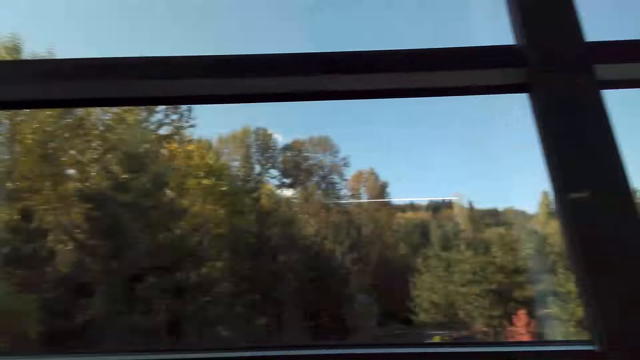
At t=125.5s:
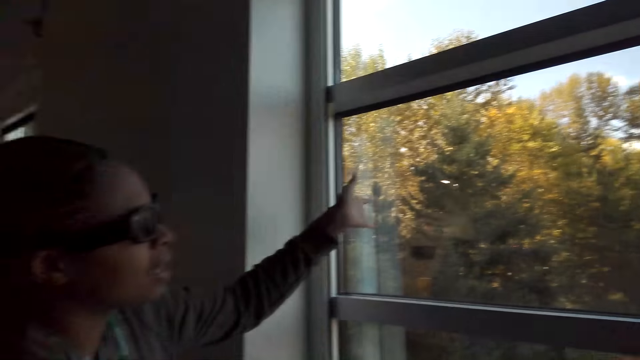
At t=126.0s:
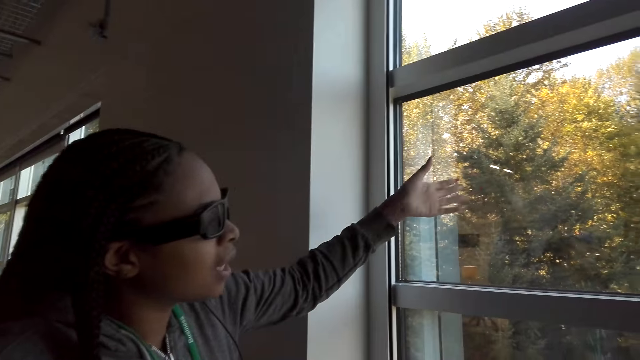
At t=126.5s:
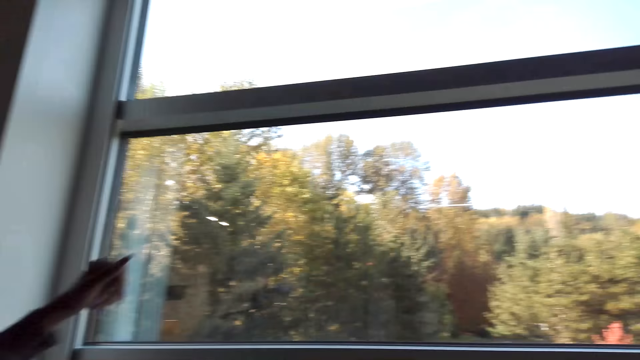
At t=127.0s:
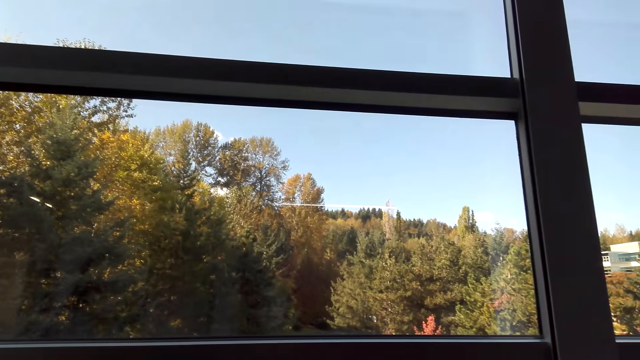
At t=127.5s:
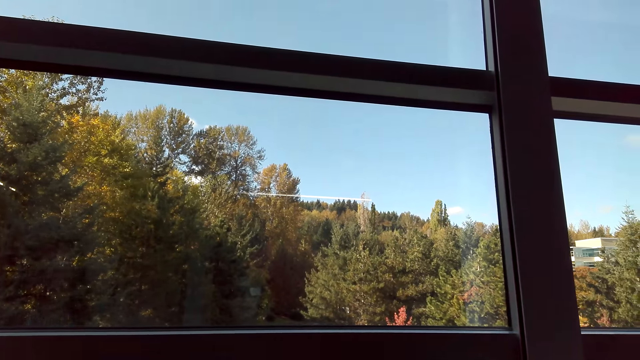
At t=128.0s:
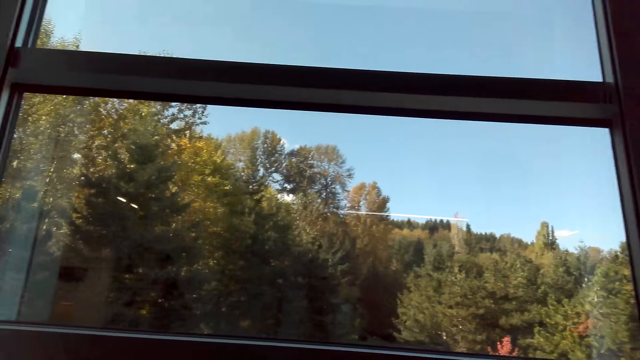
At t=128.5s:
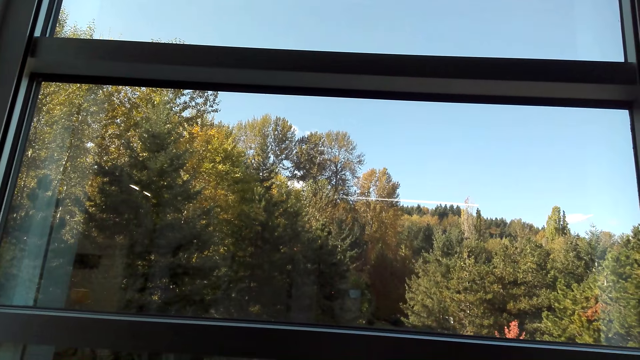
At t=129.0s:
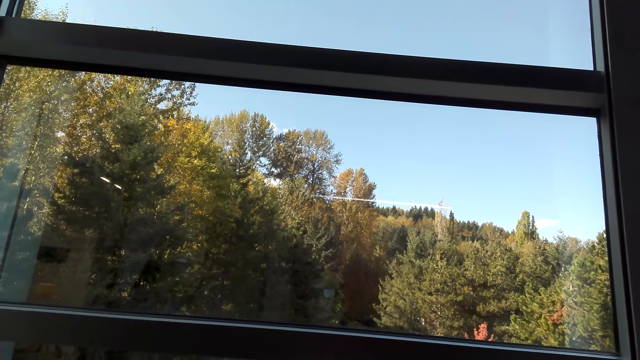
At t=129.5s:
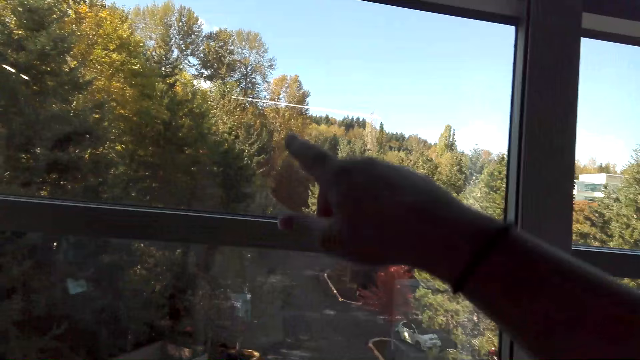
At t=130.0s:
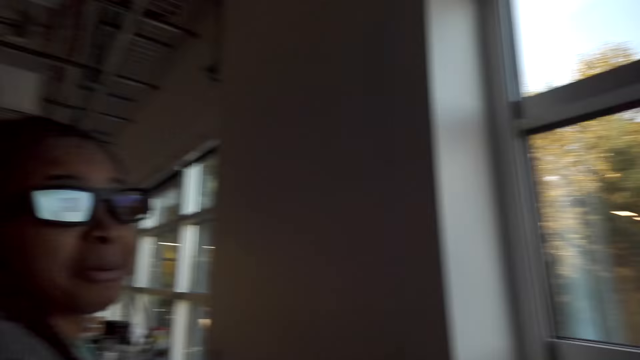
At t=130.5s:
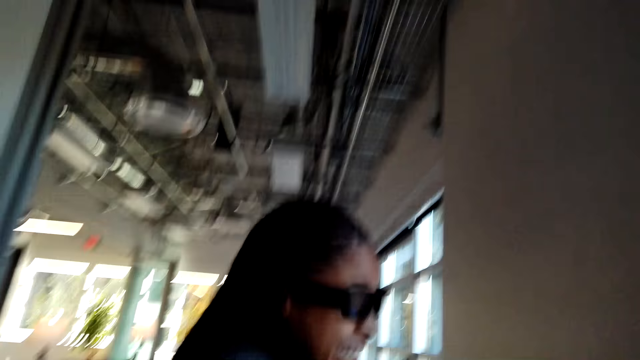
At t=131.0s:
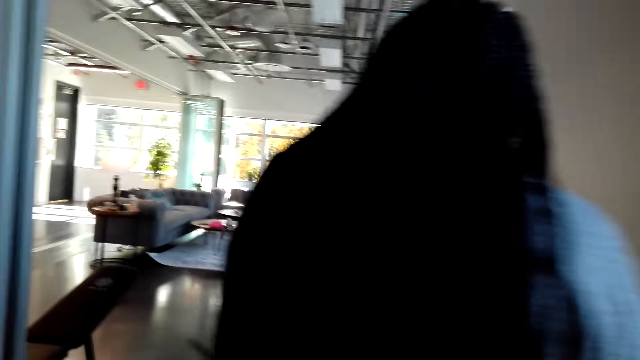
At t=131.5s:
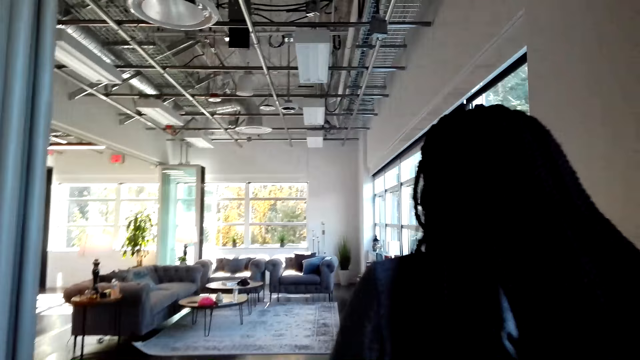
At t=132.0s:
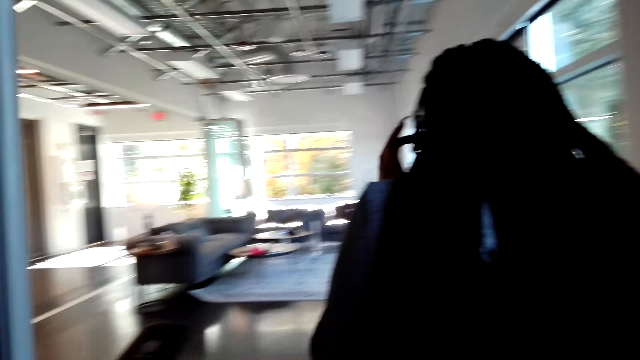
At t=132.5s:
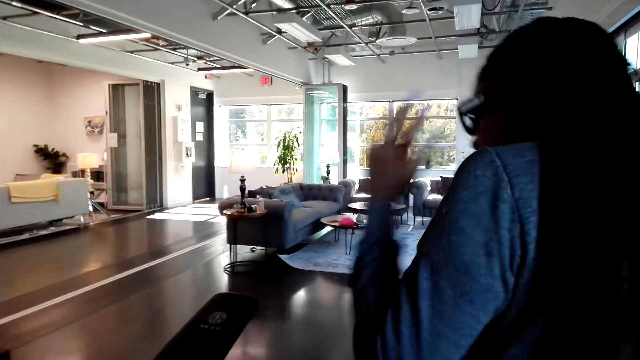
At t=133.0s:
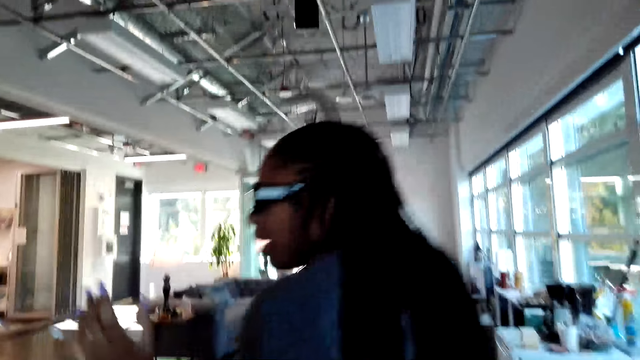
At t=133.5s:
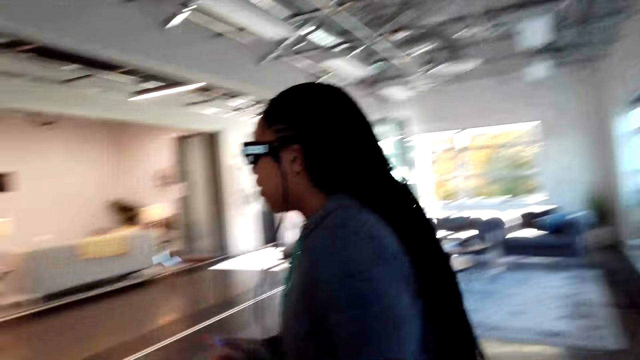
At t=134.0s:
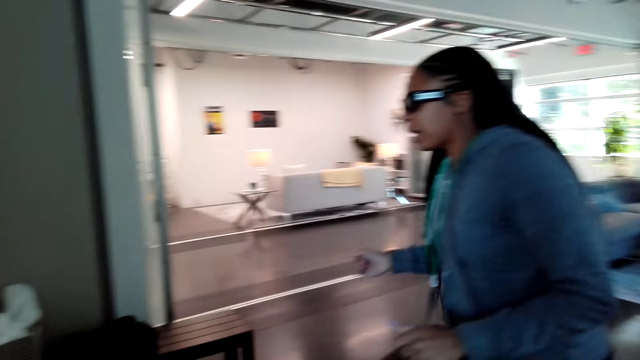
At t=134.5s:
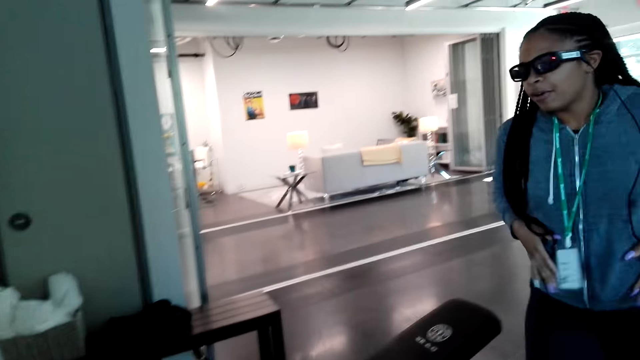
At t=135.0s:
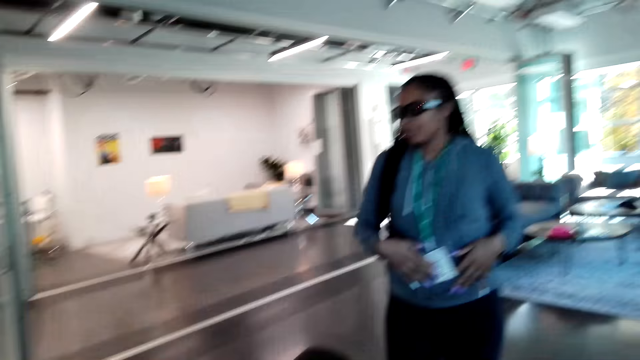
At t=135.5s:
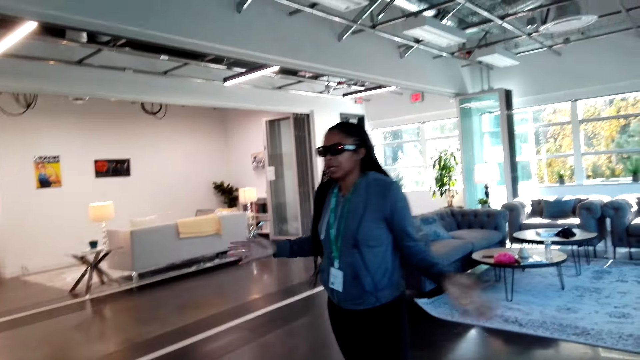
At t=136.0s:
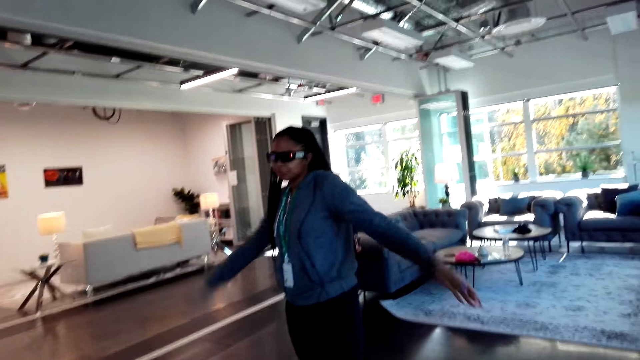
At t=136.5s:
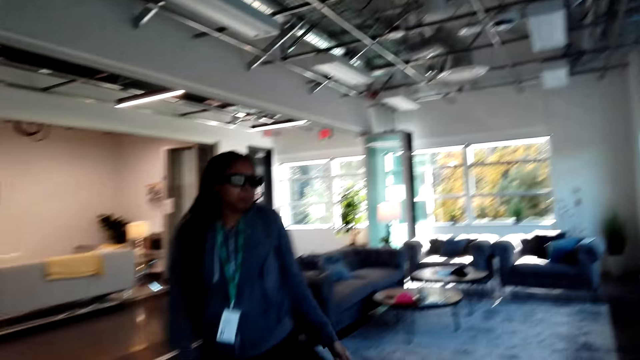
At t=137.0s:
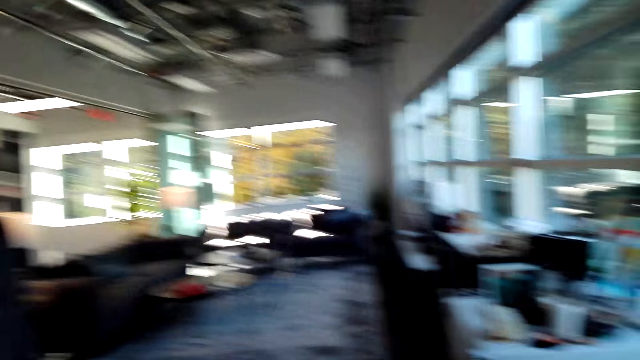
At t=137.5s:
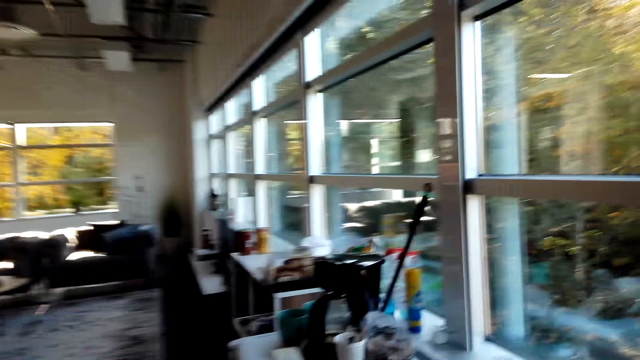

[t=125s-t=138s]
A person waves her left hand. The camera wearer points outside with his finger. The person walks out of the bedroom. The camera wearer walks out of the bedroom. The person shows the camera wearer around.

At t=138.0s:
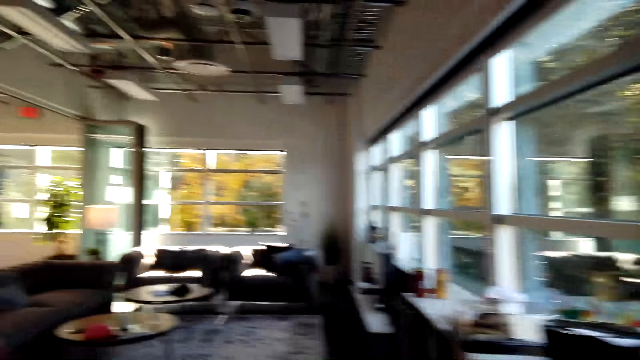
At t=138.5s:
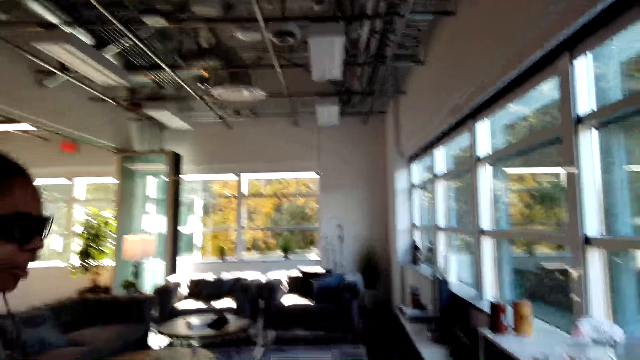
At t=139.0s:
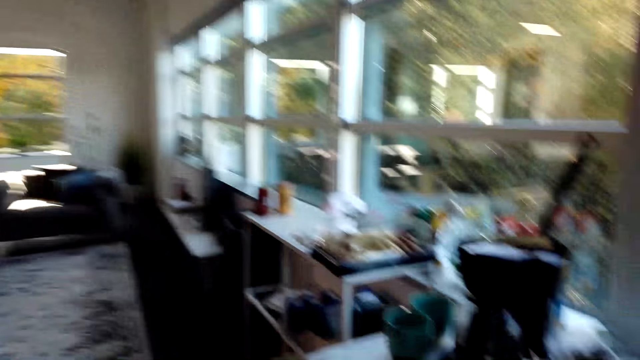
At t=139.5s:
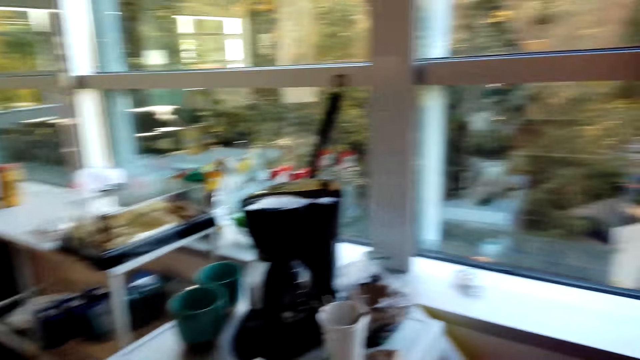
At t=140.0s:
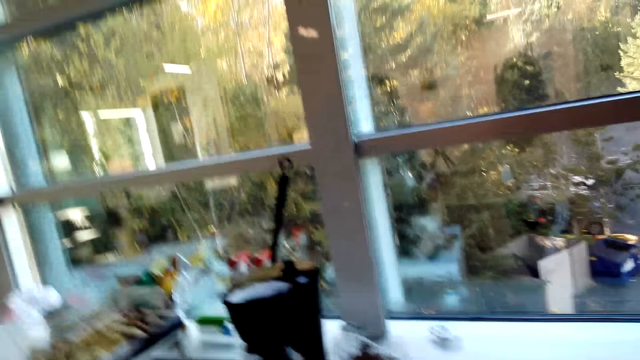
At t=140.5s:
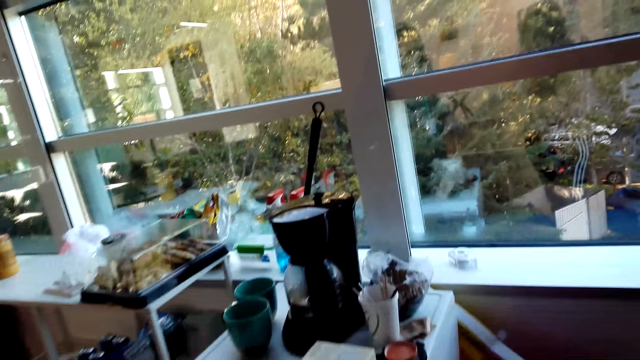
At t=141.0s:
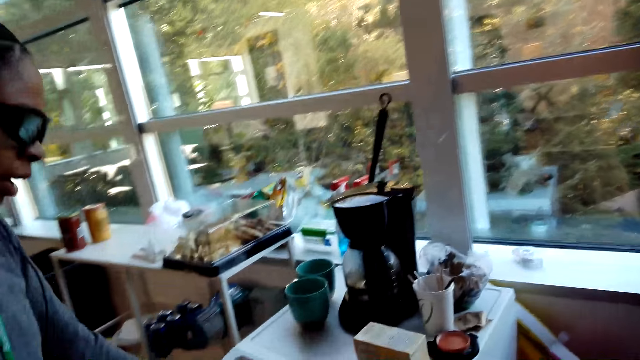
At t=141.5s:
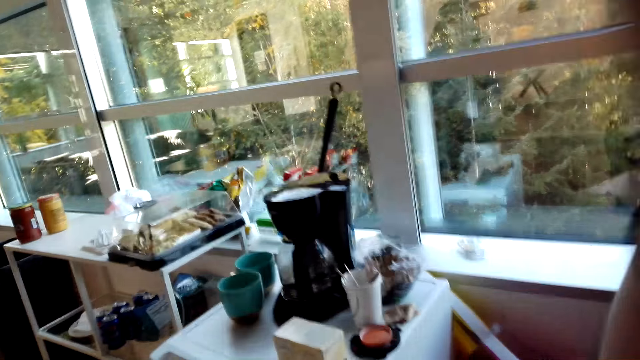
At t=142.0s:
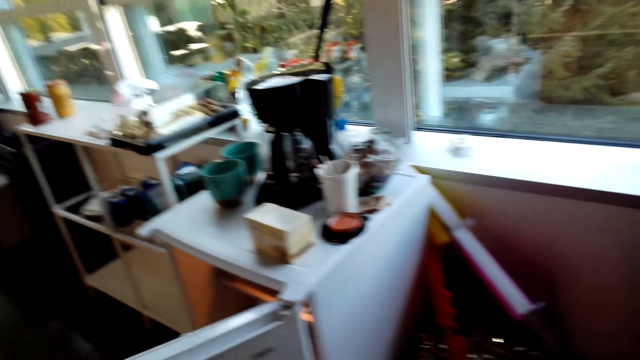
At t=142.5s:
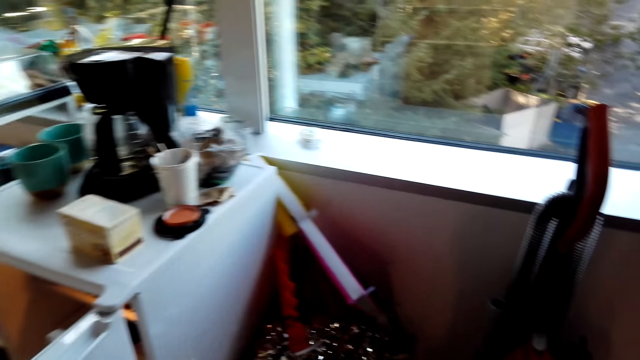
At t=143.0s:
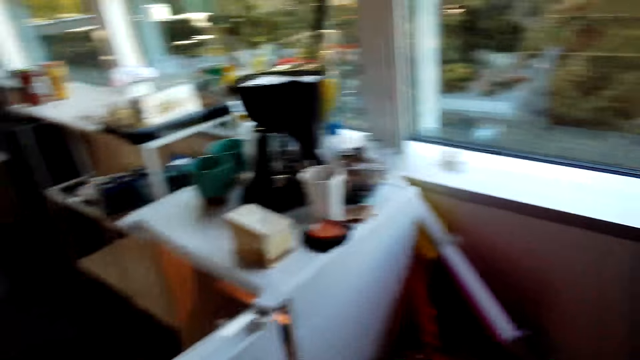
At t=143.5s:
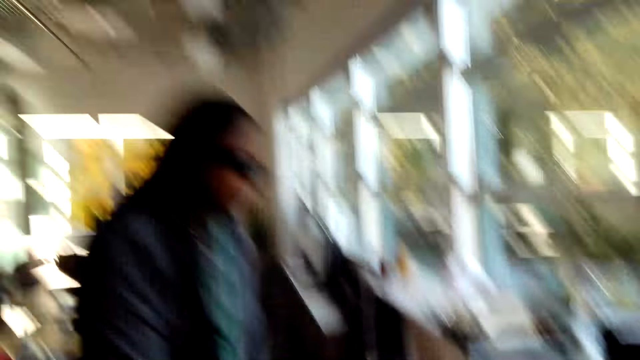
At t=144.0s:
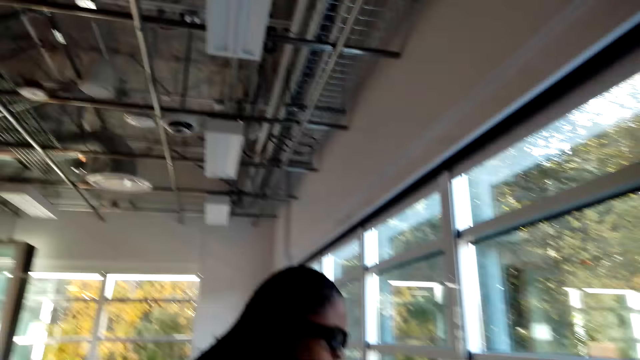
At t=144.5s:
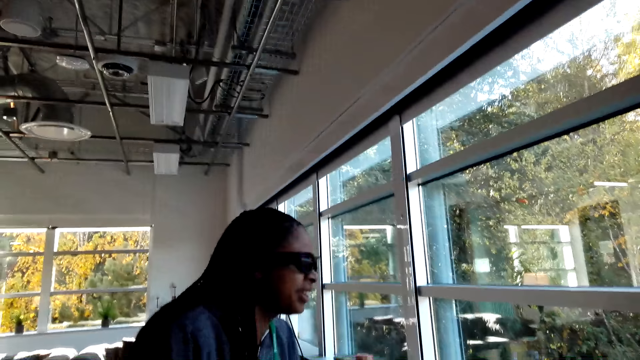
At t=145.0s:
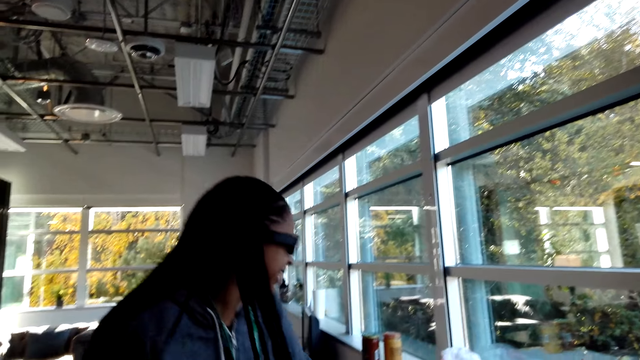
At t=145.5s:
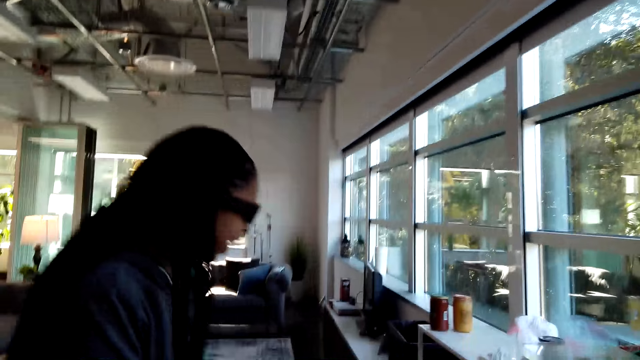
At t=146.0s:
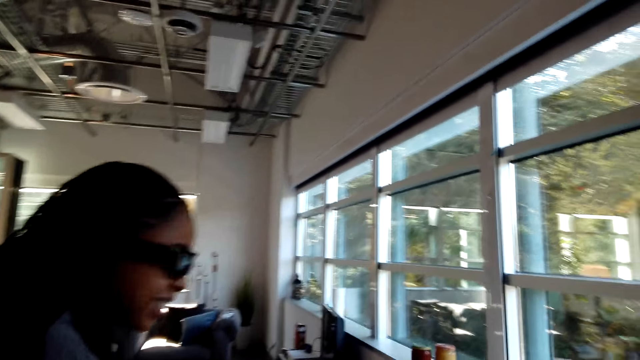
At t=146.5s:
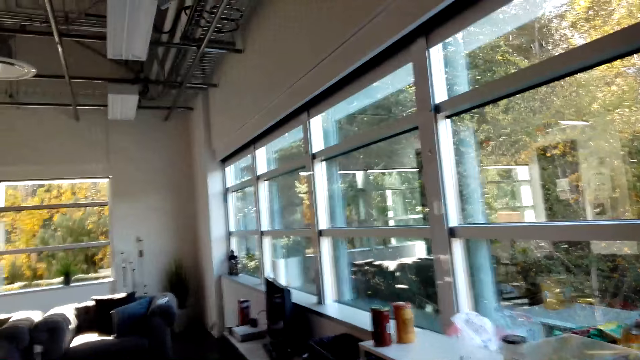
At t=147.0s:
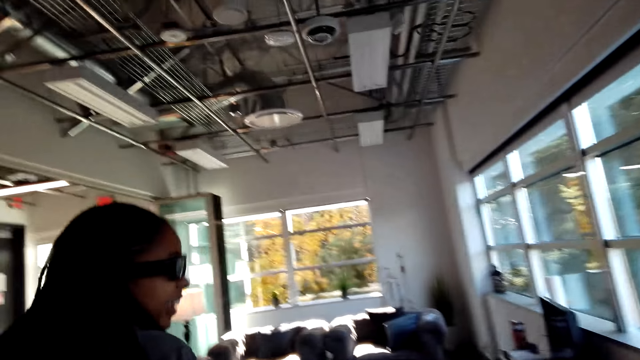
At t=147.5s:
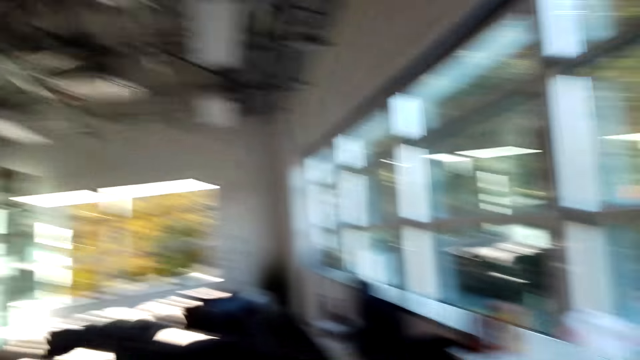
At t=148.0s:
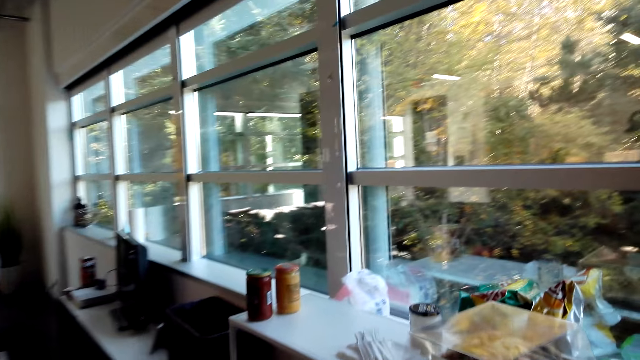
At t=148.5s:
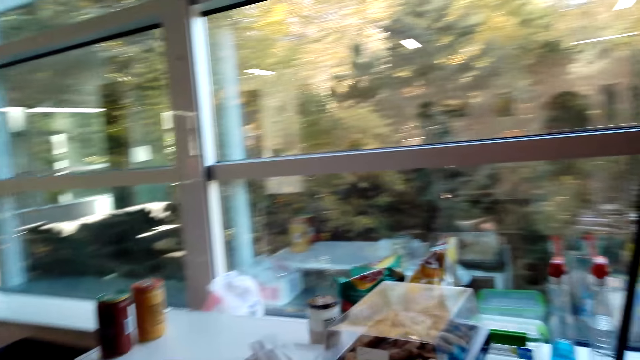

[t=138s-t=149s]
A person opens the mini fridge, looks around, and closes the fridge. The camera wearer looks around.
